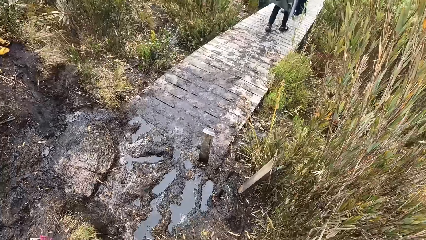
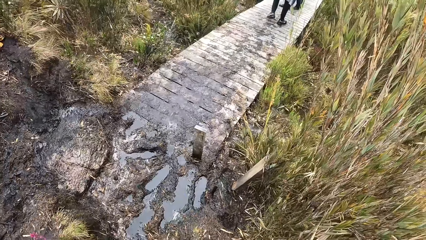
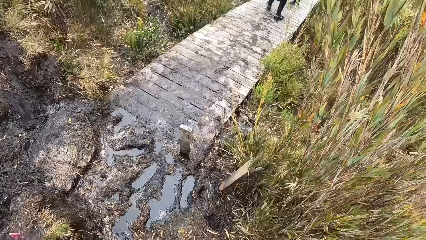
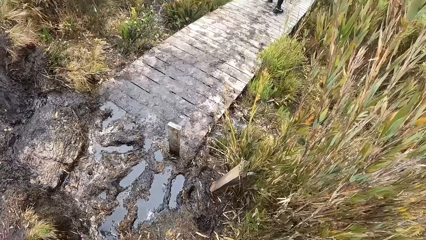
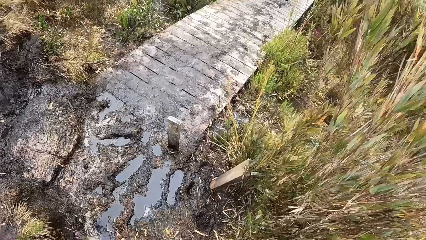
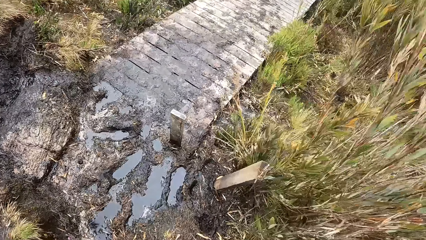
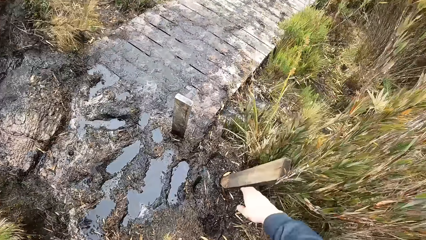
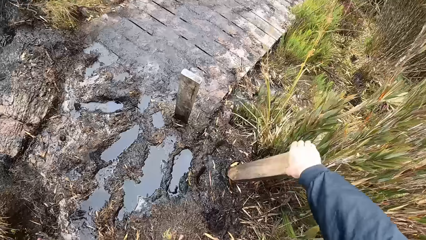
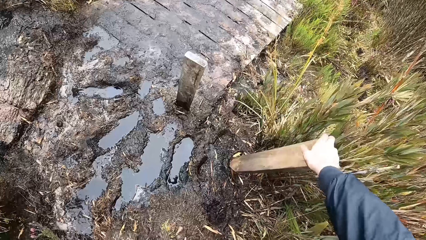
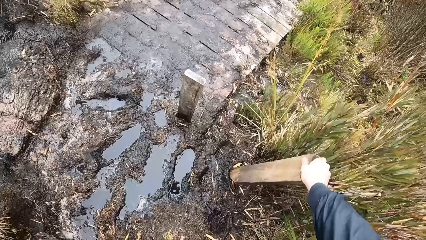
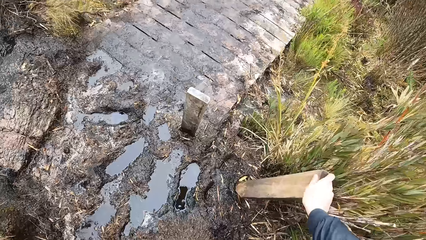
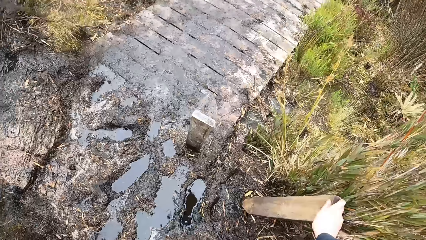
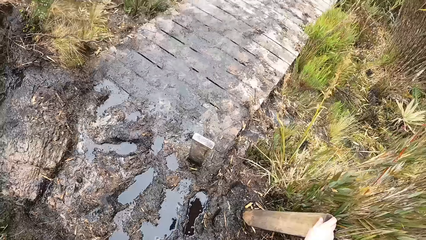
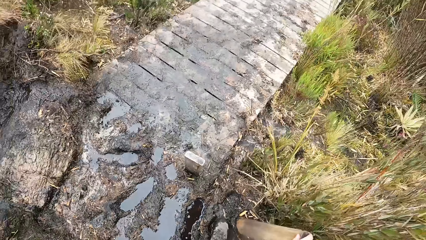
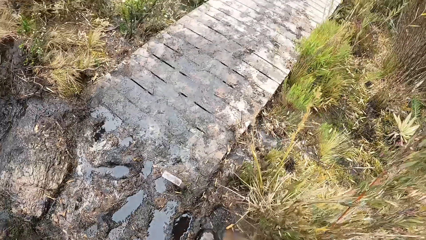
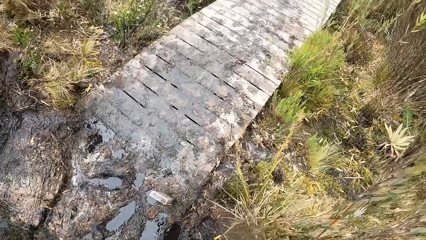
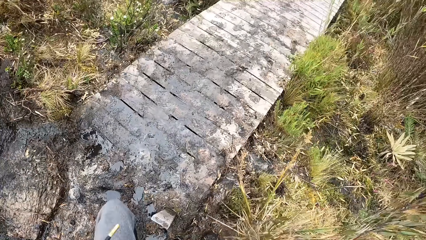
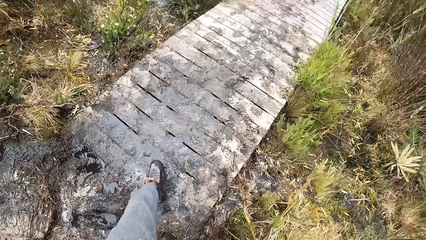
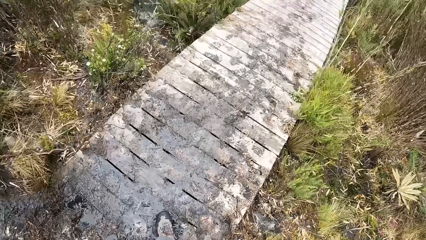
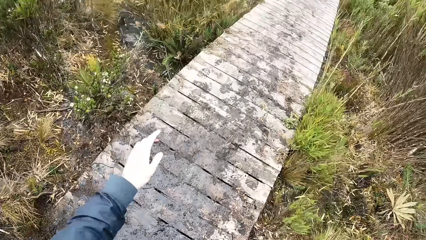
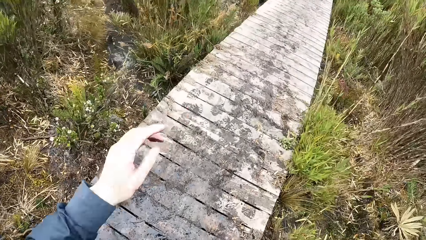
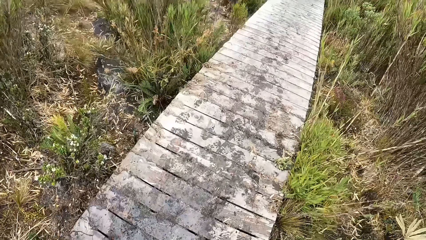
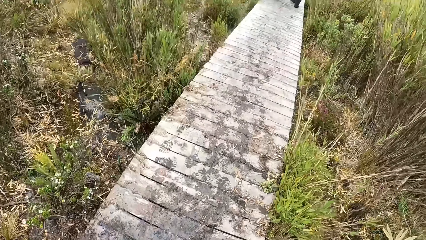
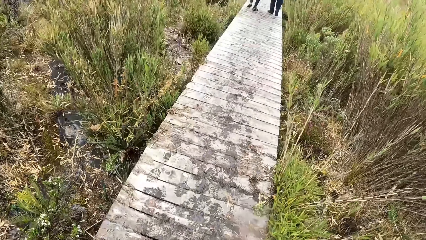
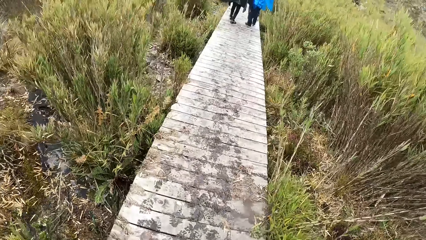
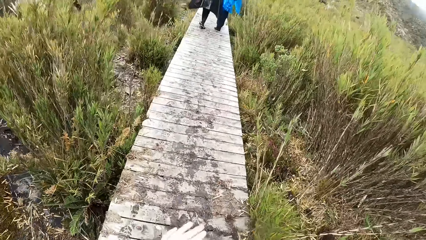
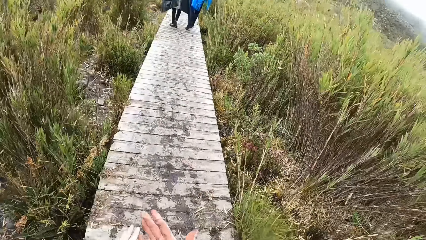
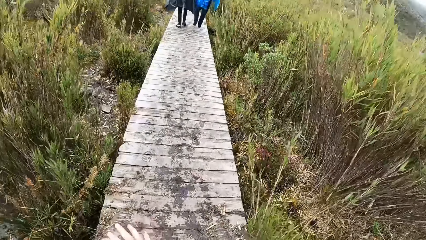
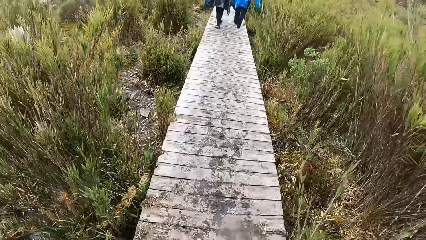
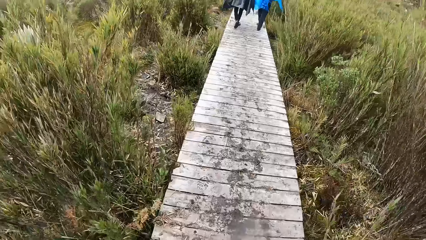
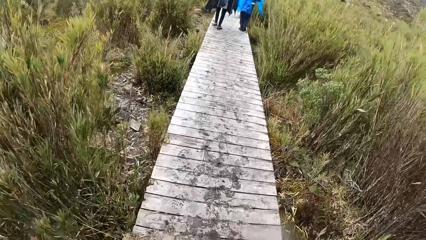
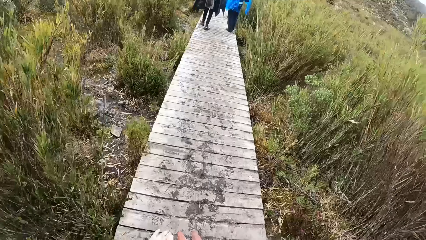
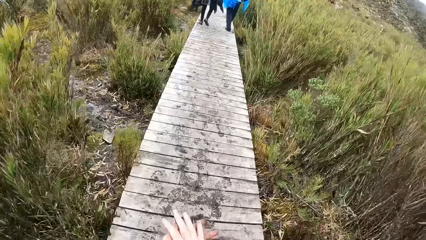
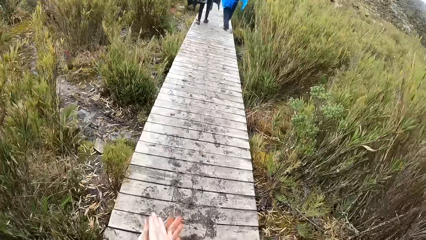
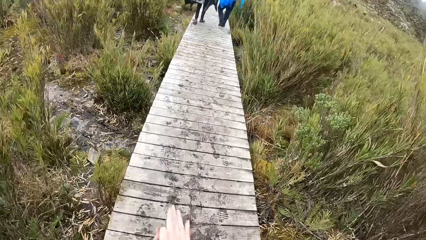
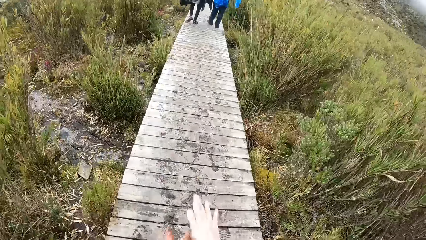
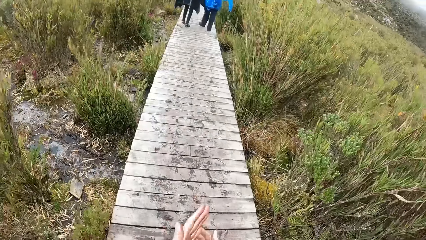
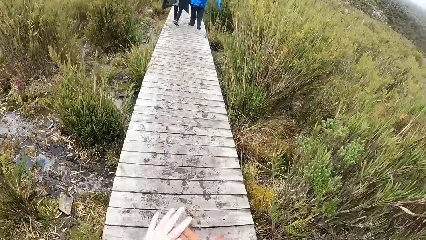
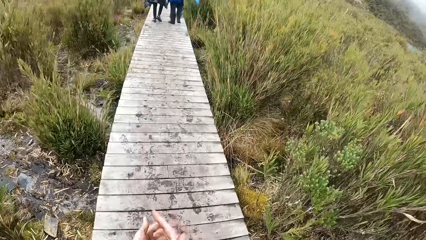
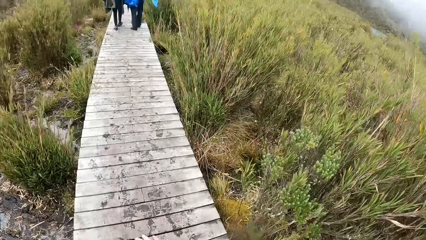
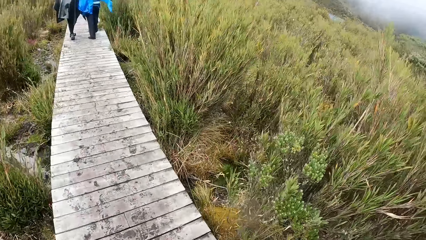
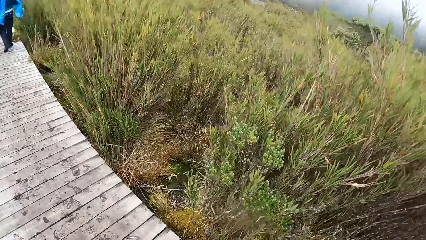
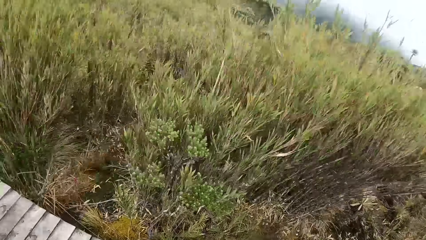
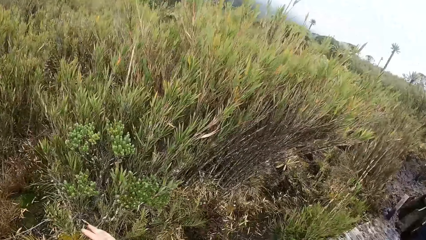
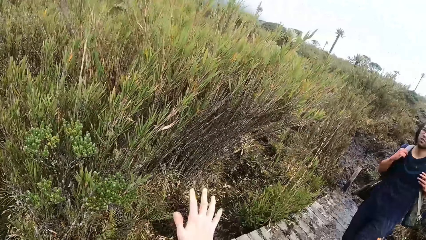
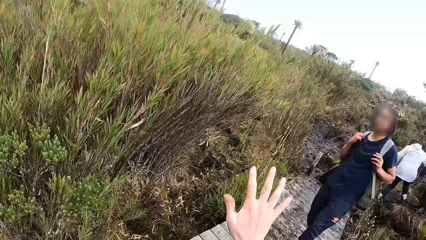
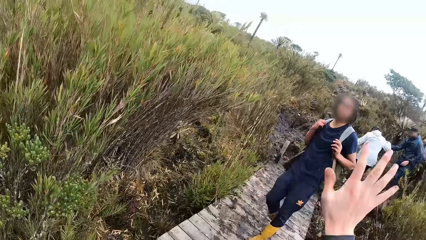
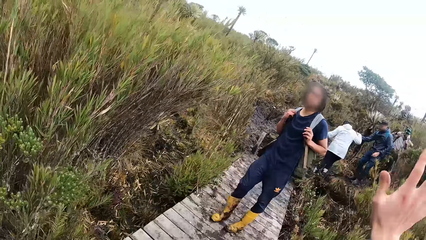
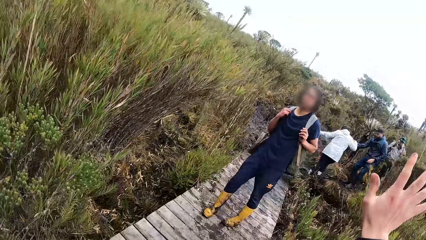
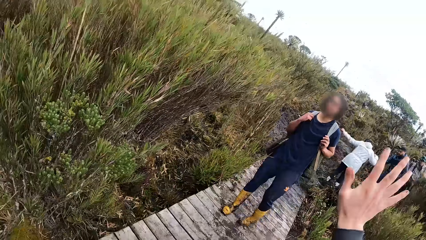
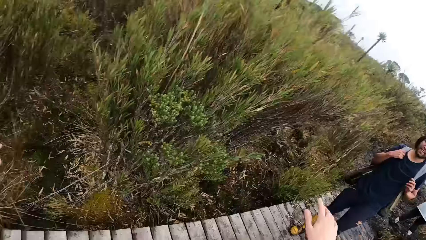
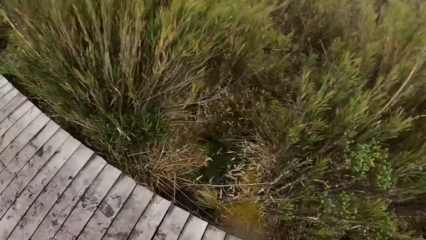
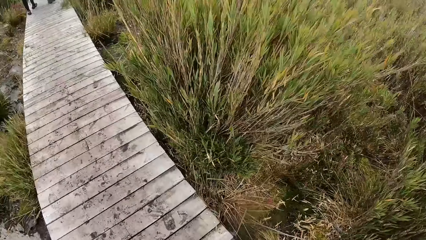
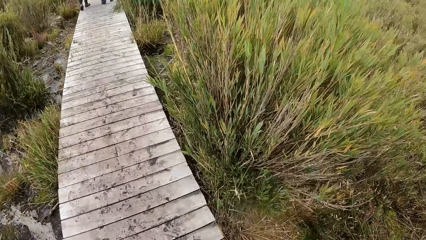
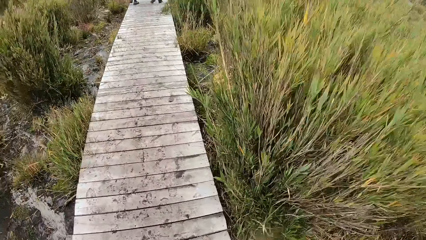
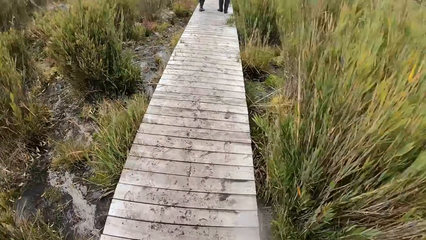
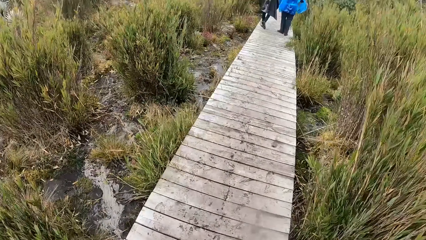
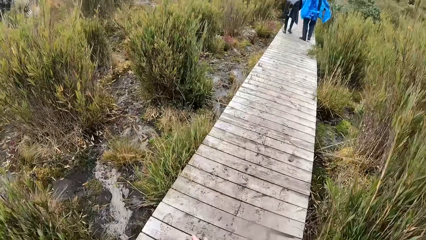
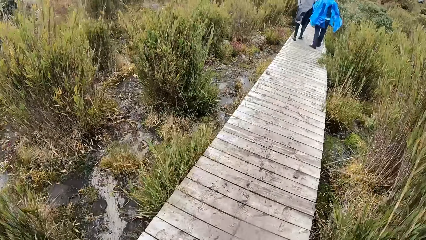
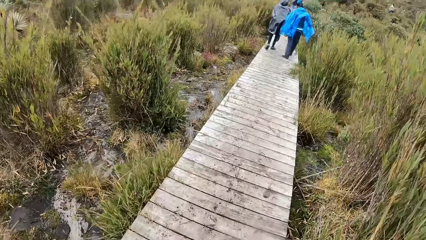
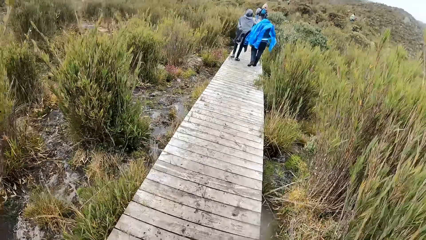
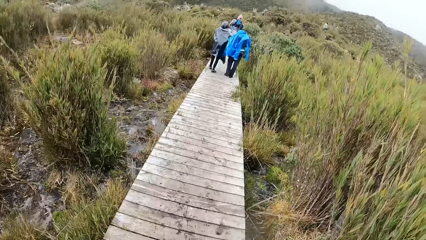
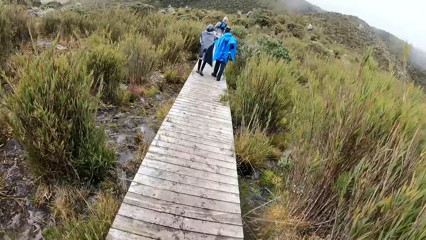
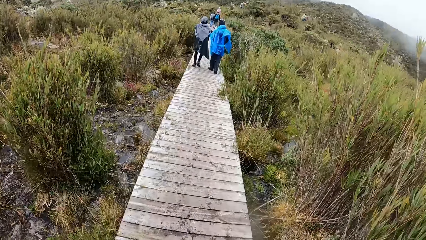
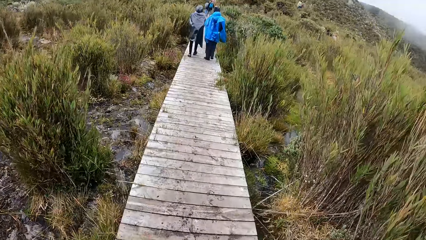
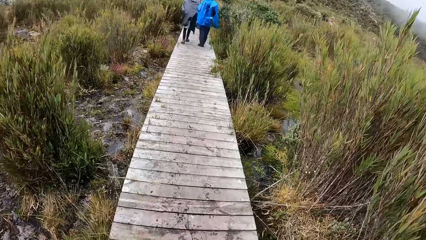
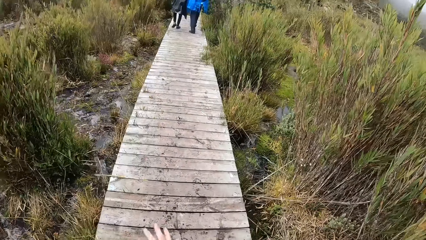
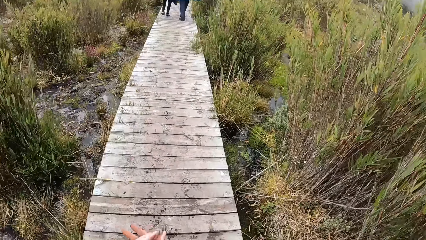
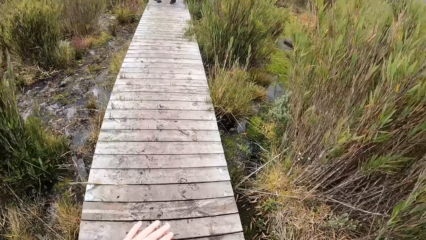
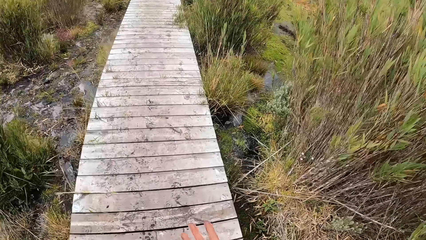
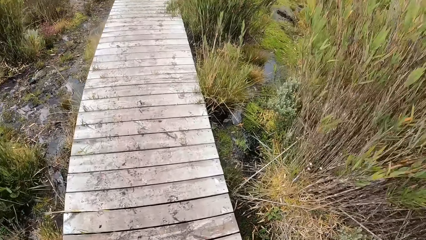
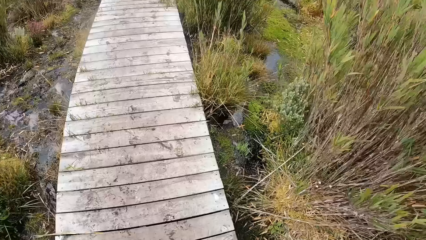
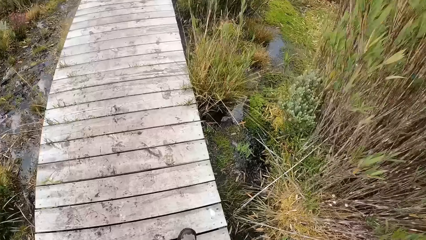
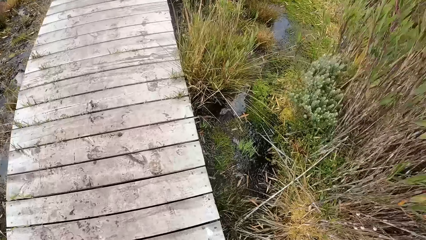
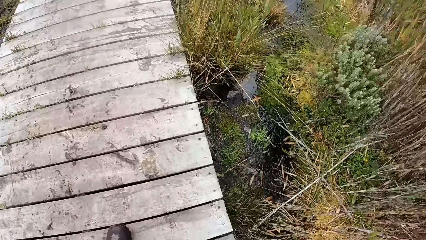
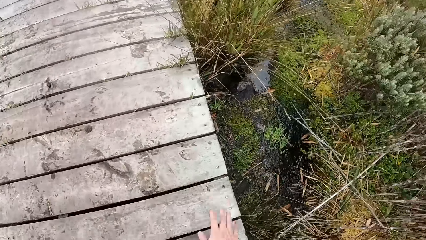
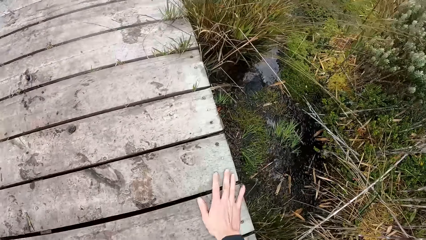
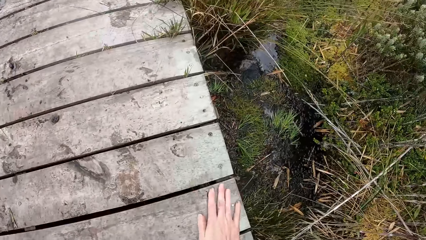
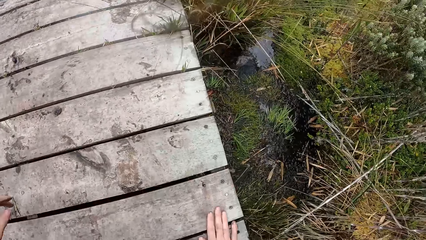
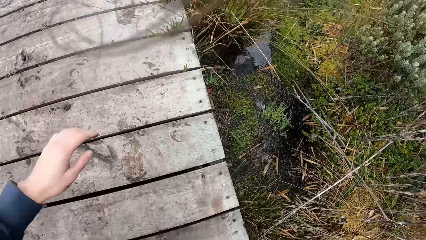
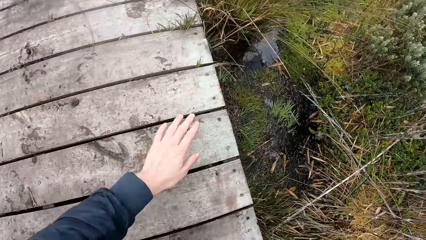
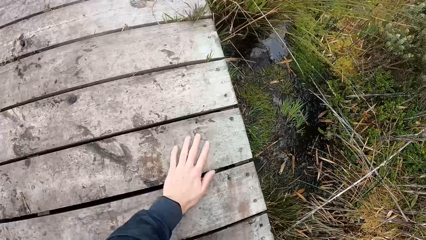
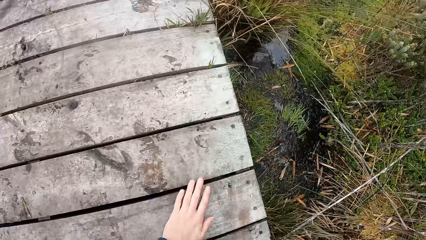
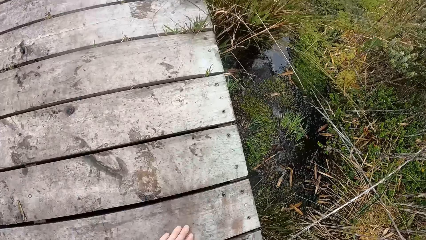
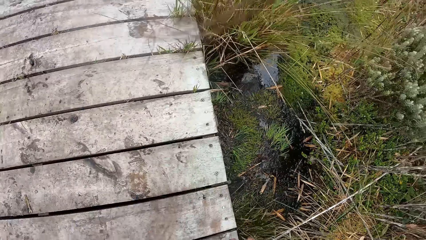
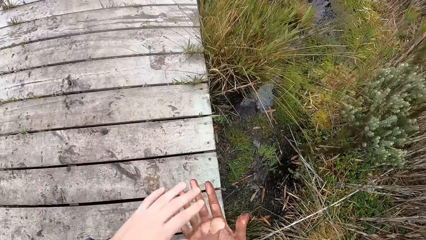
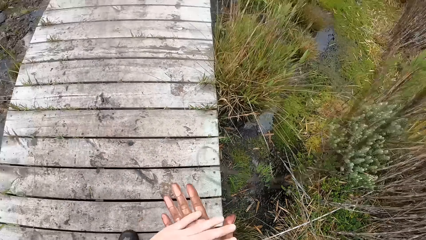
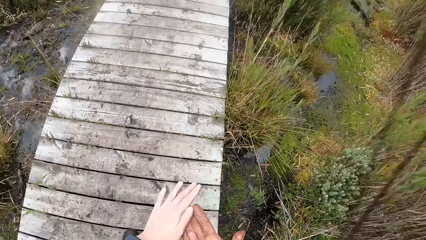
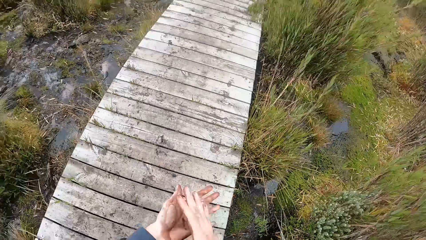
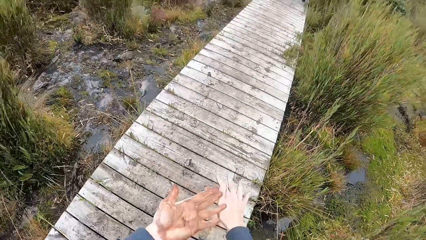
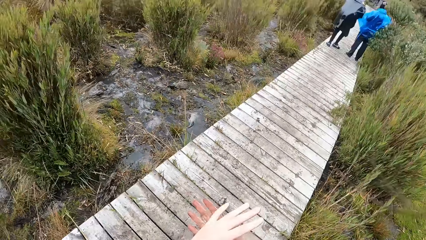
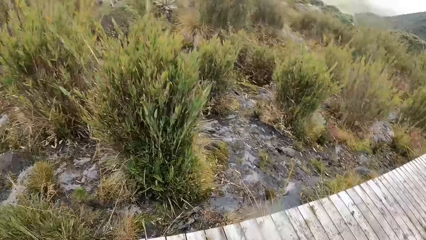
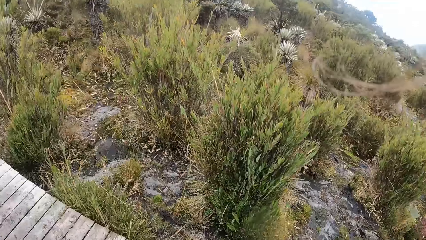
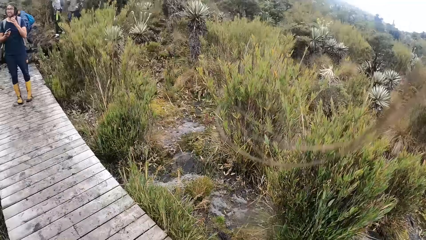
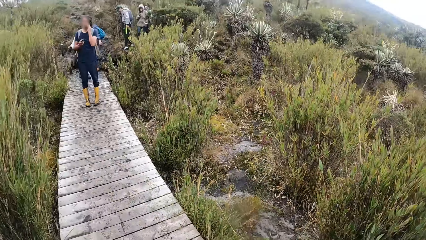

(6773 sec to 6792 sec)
The camera wearer holds a wood on the floor with her right hand. They walk on a wooden bridge or pavement on the mountain. They rub his hands. They look on the other side. They interact with a man. The camera wearer lifts his hand, puts down his hand and walks on the pavement. They clean her right hand on the wooden bridge on the mountain. They touch the pavement. They clean her left hand on the wooden bridge on the mountain, on the pavement. They rub his hands.
